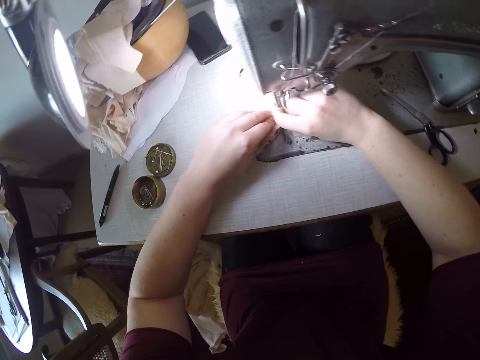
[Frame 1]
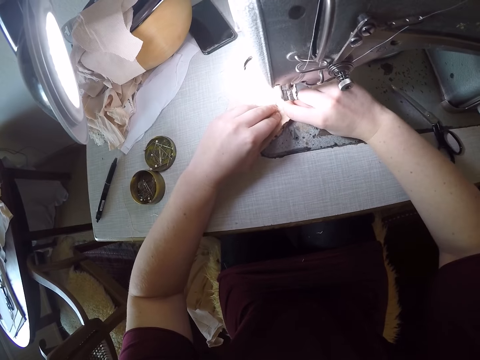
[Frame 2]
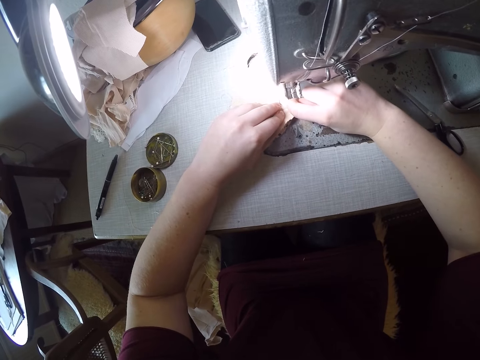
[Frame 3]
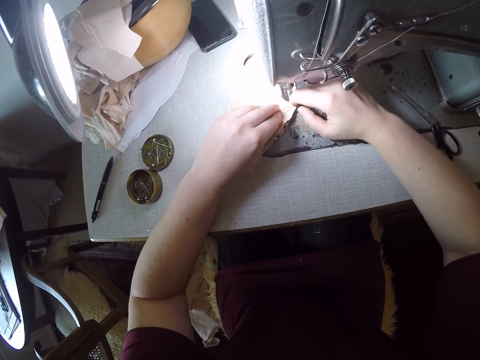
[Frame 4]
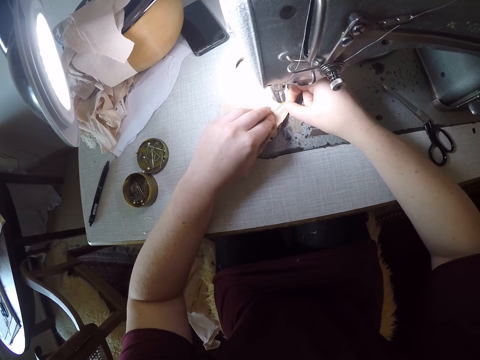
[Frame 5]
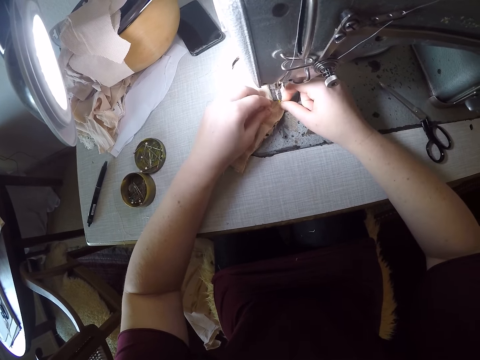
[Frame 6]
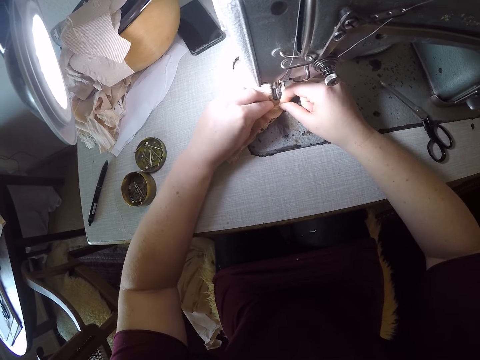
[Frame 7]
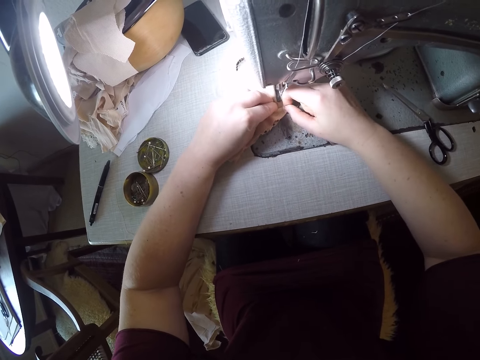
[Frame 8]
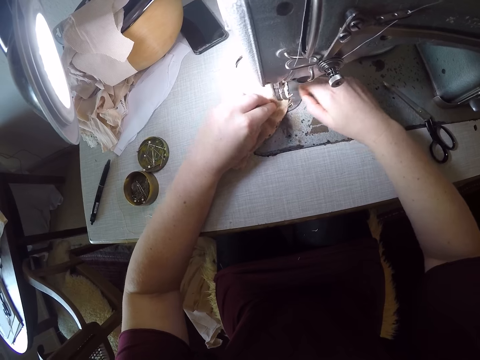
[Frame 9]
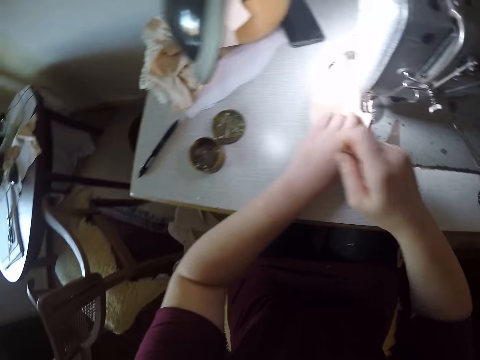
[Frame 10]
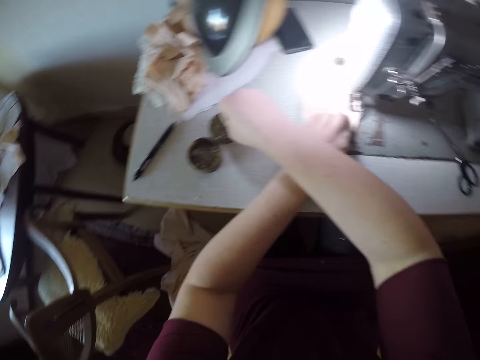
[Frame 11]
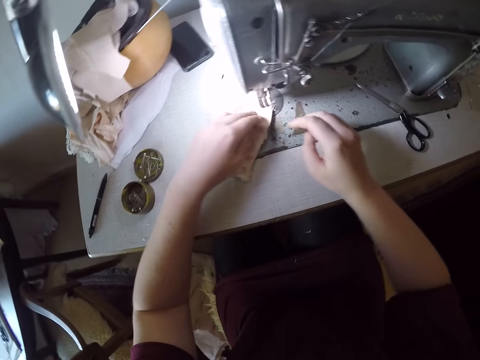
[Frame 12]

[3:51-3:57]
The camera wearer removes a pin from the material. They drop the pin in the container.

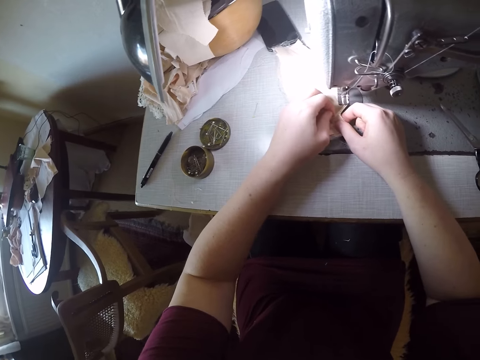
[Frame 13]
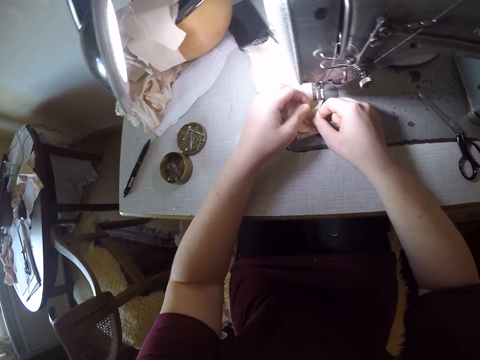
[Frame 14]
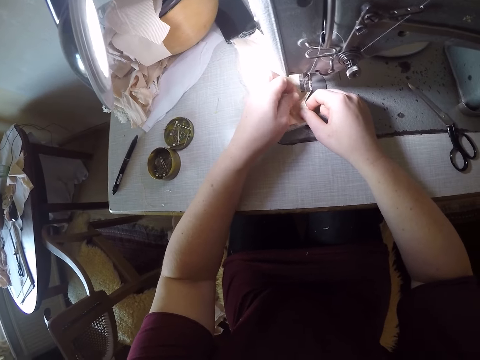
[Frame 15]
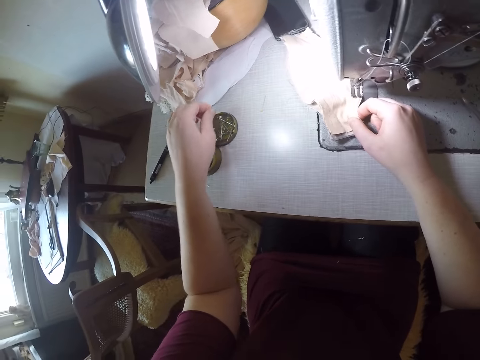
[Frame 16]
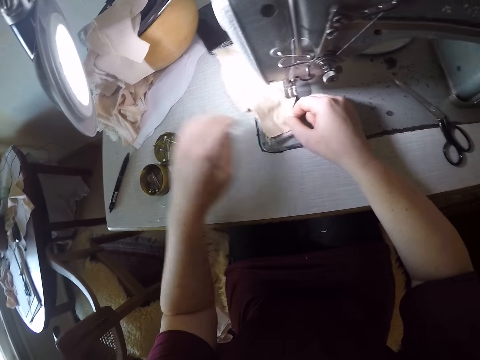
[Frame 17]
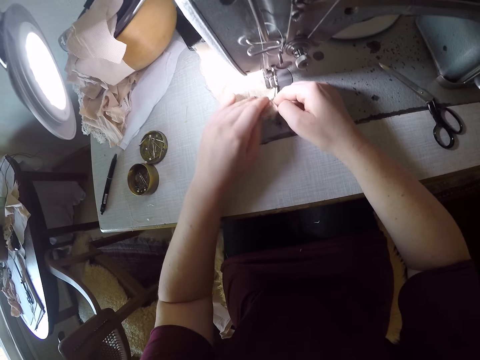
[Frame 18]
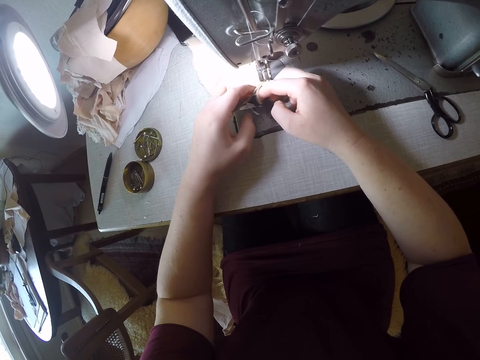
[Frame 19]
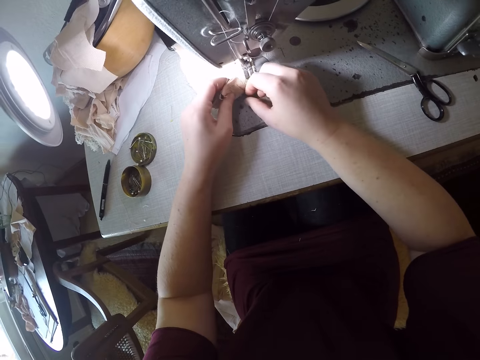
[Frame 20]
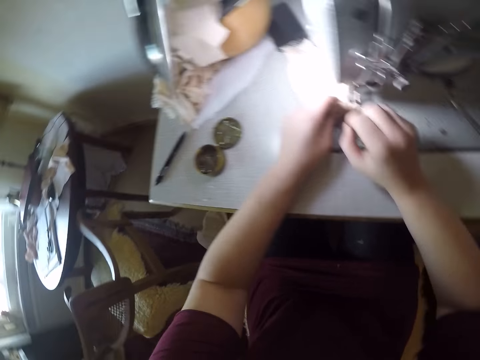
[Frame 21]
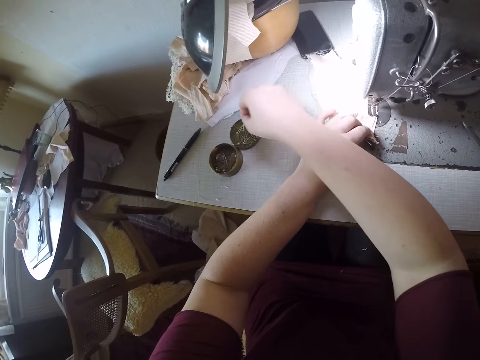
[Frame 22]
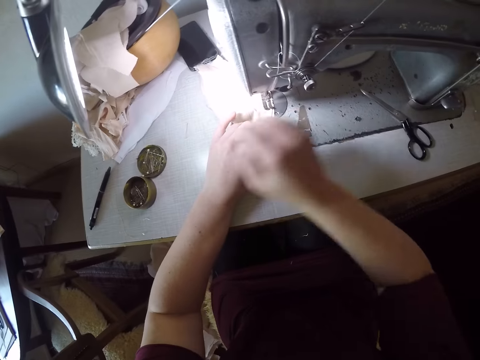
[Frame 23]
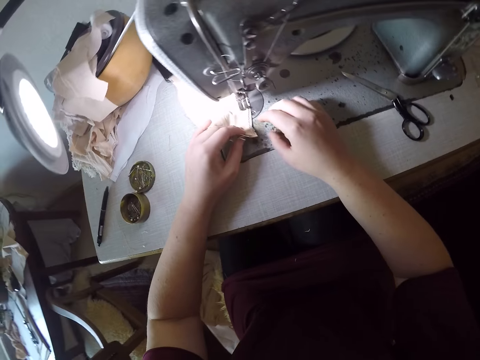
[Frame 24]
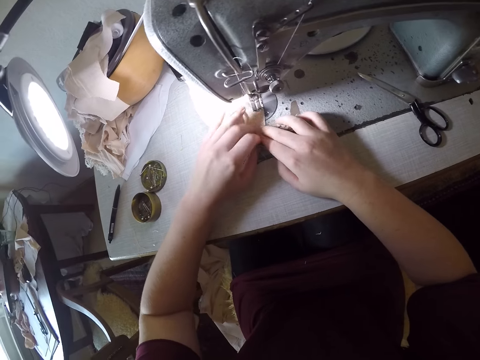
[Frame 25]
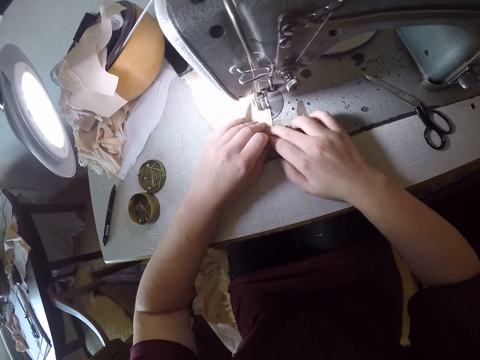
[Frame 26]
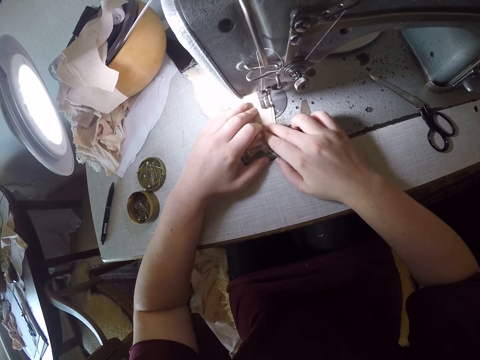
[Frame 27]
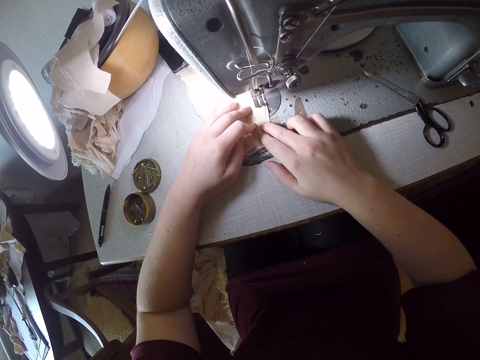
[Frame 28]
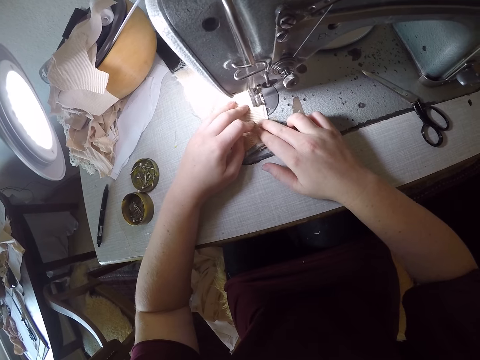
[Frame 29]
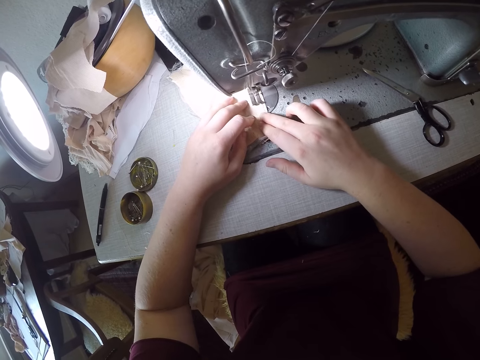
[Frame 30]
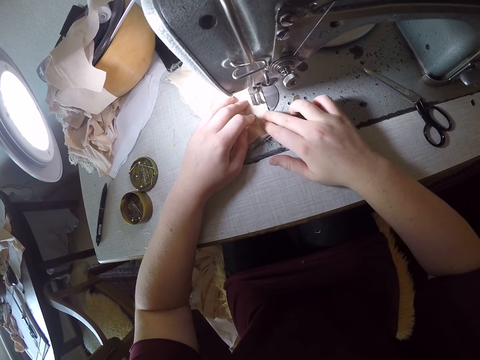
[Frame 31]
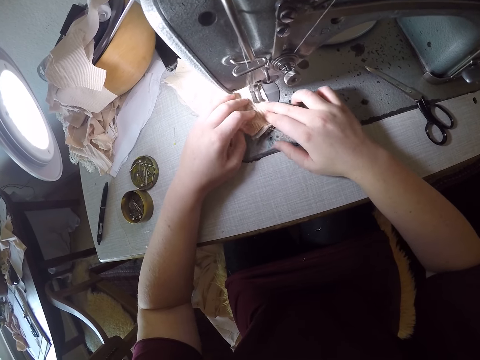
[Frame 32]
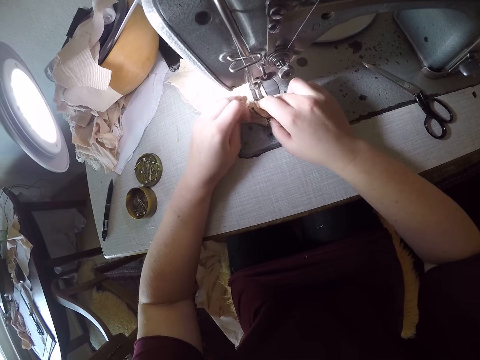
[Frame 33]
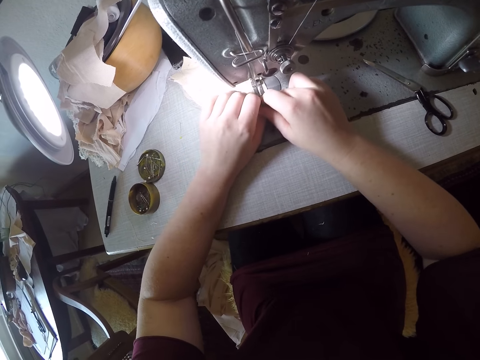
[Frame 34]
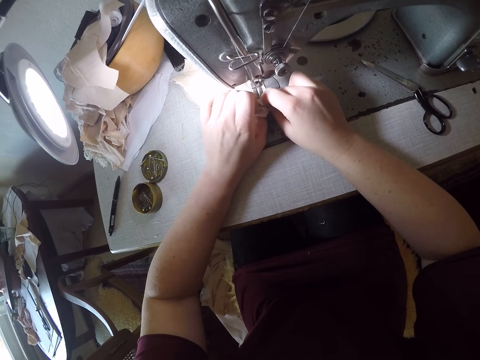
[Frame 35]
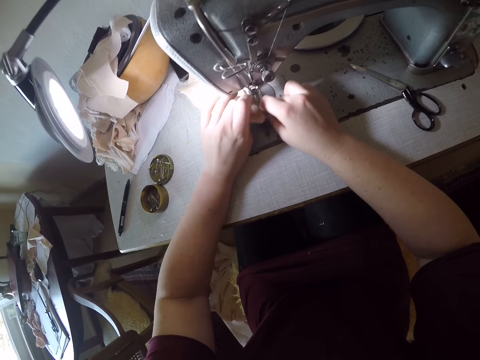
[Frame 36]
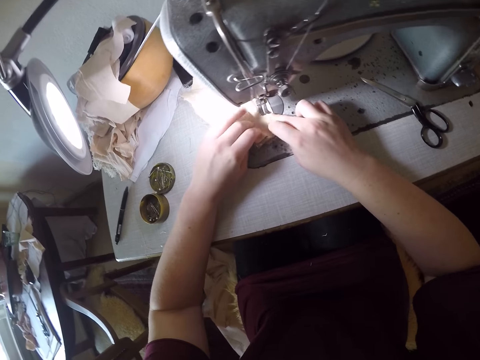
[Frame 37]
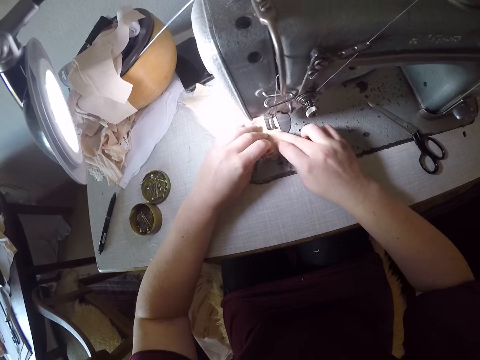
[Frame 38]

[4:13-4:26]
The camera wearer removes a pin. They drop the pin in the container. They touch the cloth. They remove a pin from the material. They drop the pin in the container. They touch the cloth. They sew the material with the sewing machine. They touch the cloth.

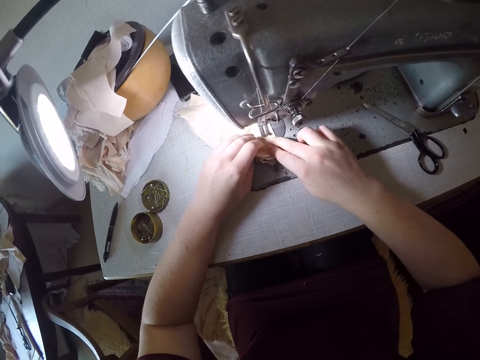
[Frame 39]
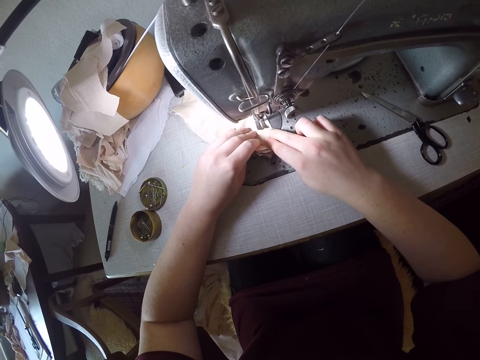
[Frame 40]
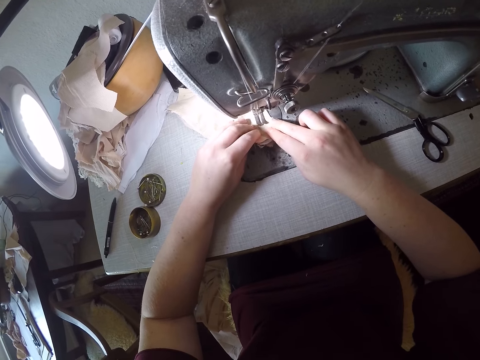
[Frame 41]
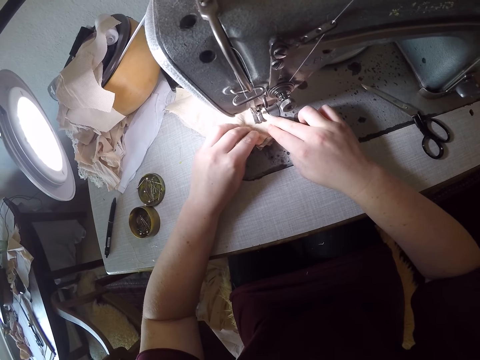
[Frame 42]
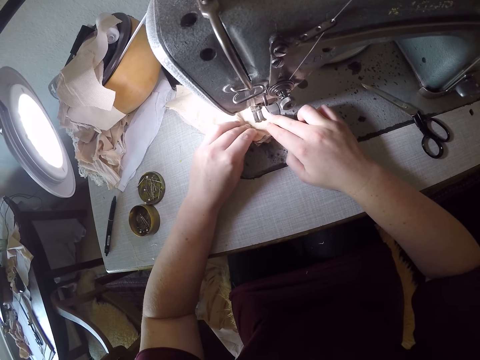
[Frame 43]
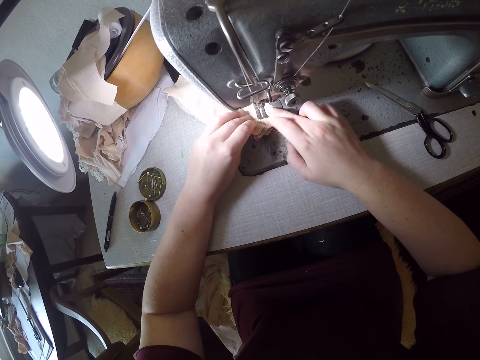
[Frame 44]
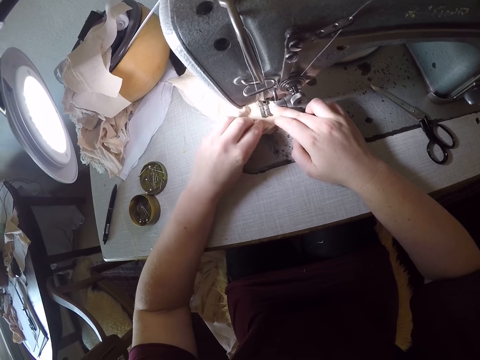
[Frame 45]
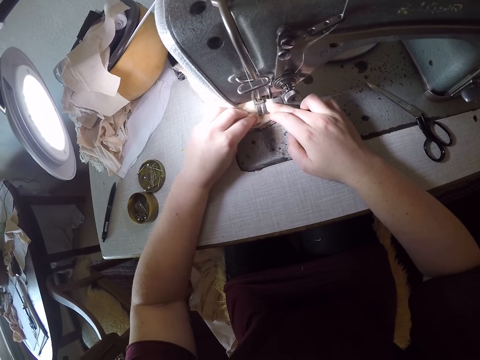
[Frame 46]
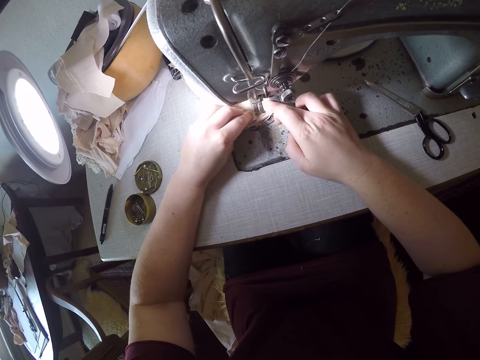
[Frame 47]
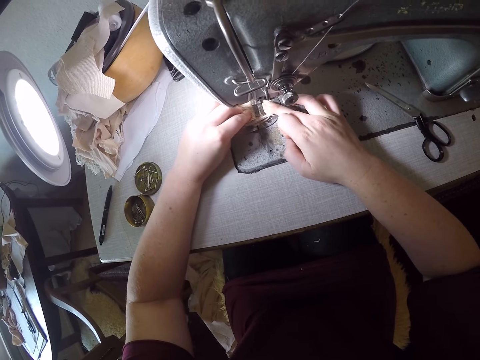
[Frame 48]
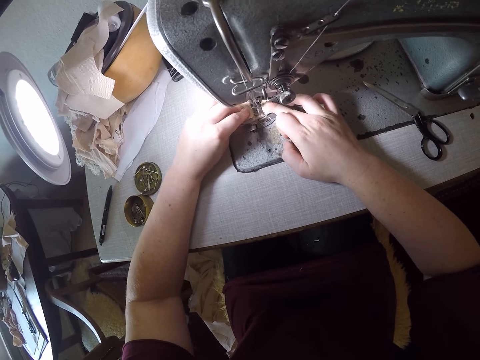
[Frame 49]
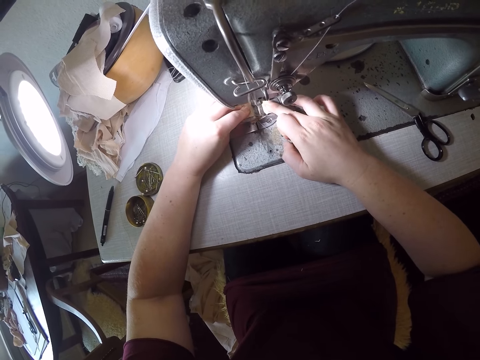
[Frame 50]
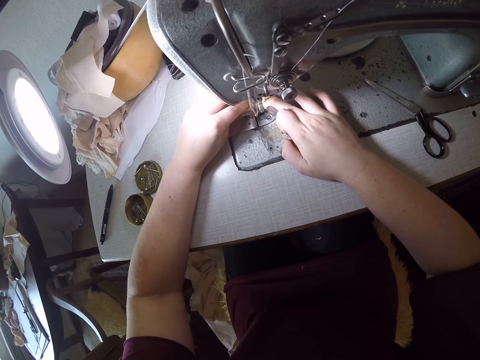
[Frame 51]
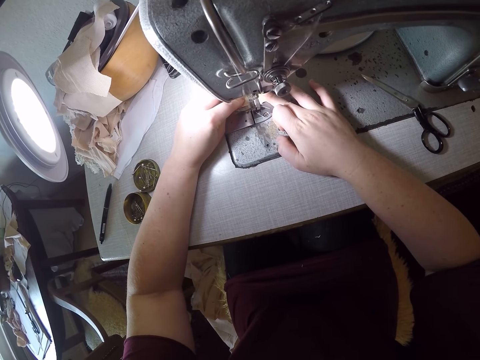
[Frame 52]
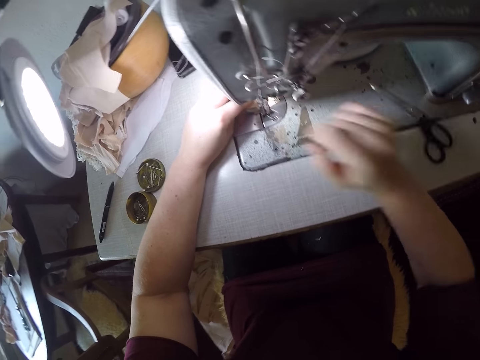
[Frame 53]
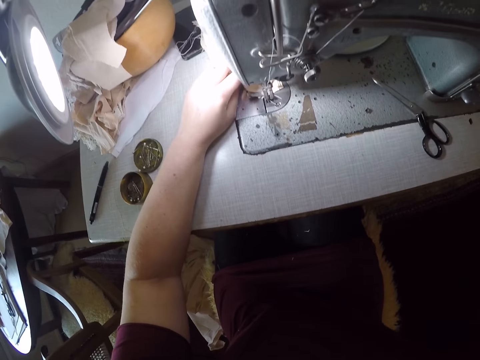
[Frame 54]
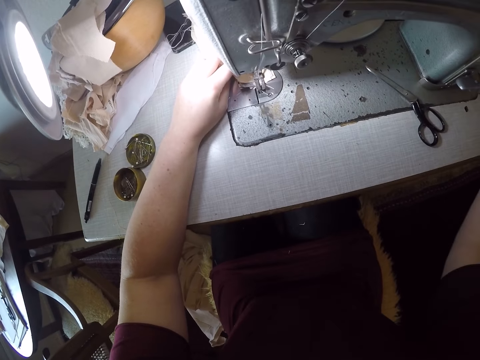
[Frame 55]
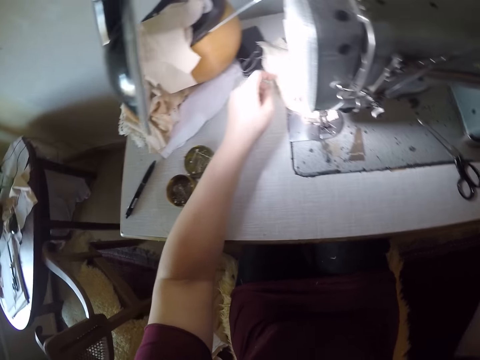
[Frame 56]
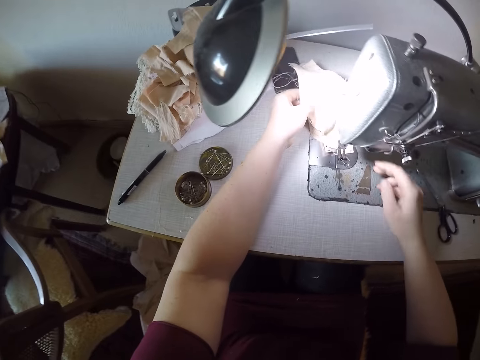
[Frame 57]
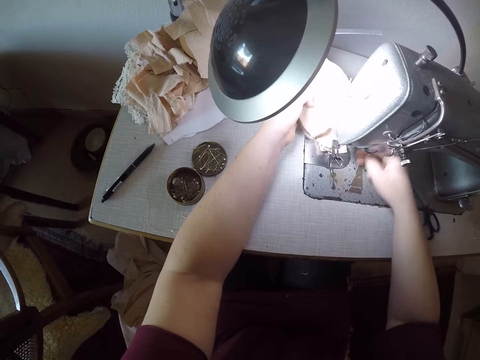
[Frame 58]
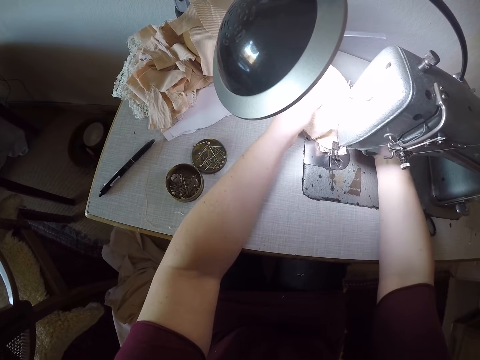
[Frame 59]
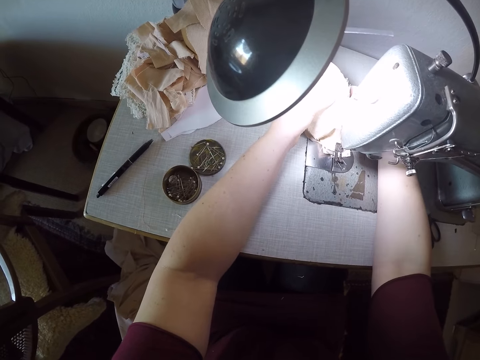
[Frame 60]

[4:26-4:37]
The camera wearer sews the cloth. They wave the hand. They remove the material from the machine.
